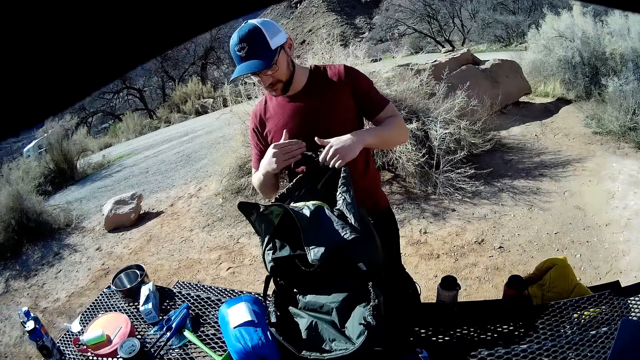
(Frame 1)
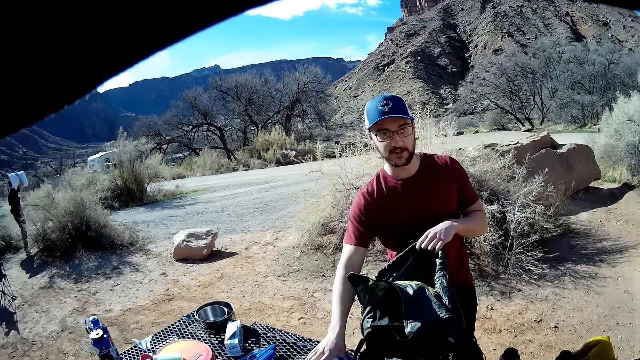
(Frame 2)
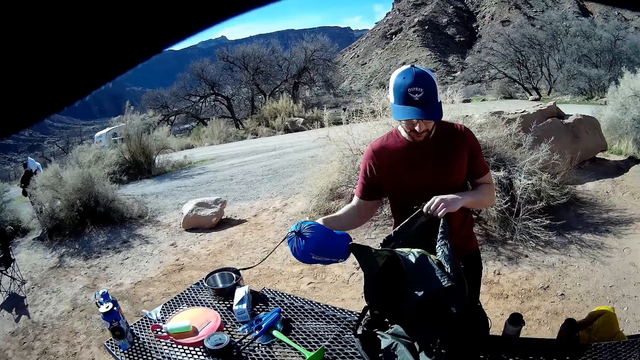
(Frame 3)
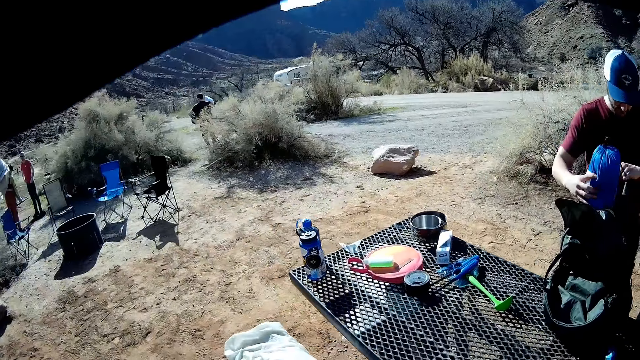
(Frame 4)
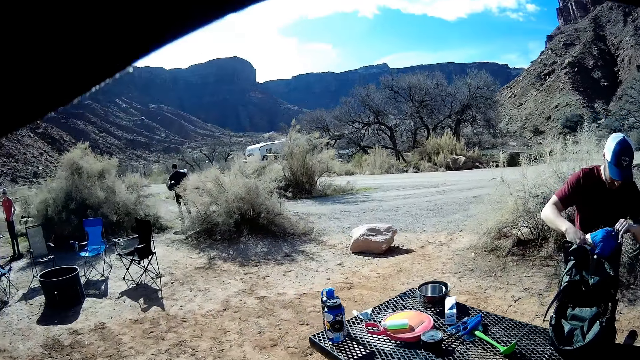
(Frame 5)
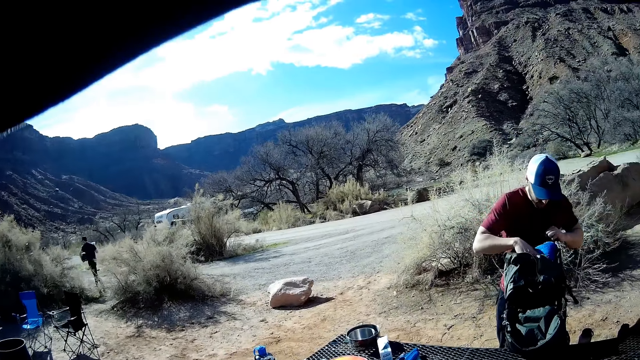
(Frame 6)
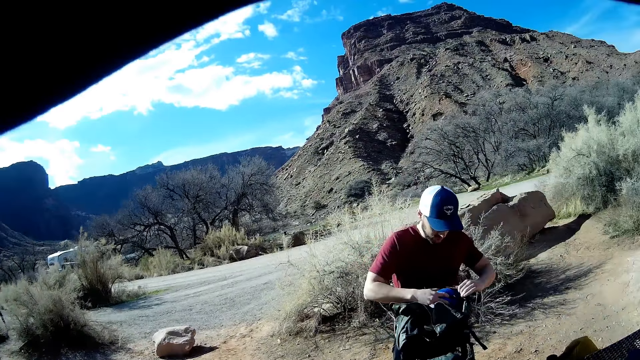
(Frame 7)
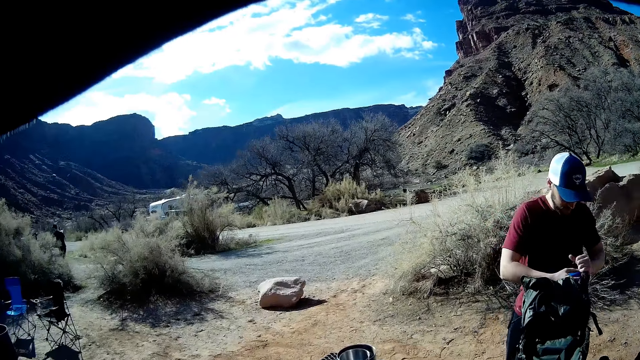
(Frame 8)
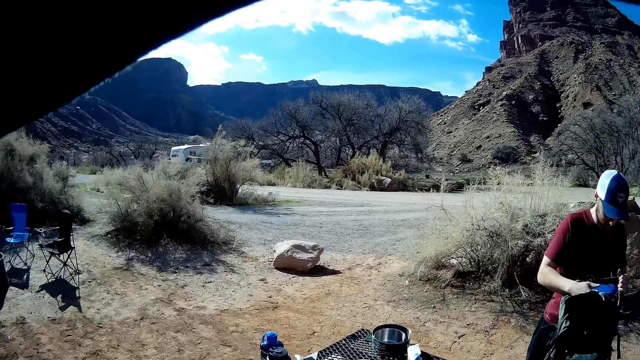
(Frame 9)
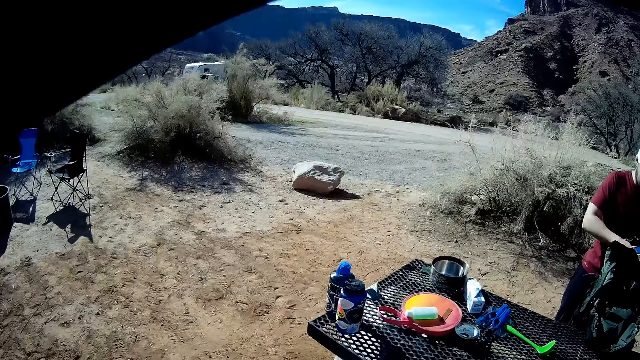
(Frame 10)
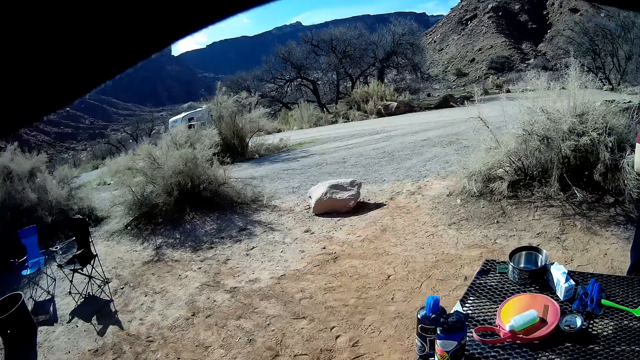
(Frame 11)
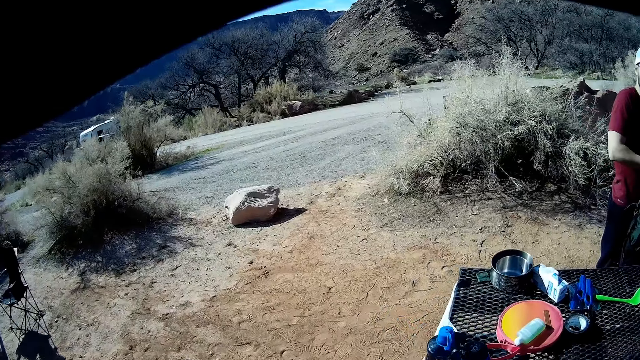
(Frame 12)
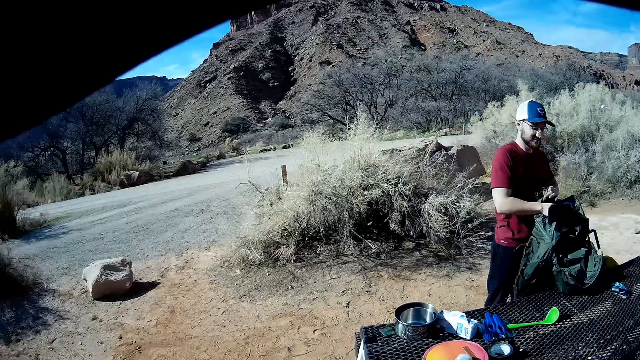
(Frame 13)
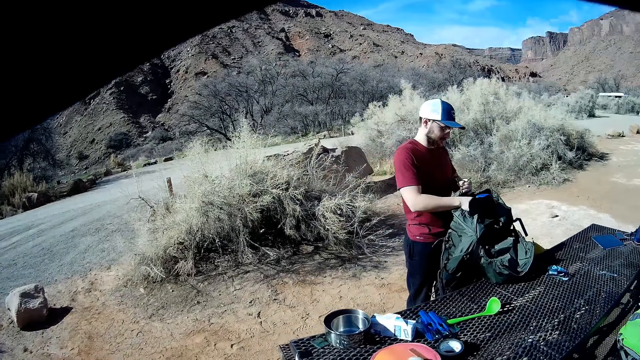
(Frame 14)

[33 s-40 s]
The man puts the small bag on the table into the bigger bag with his right hand.

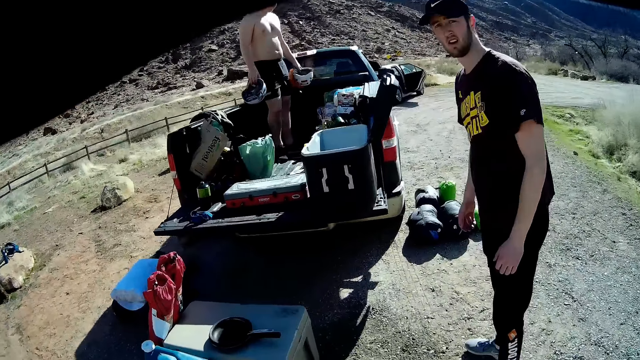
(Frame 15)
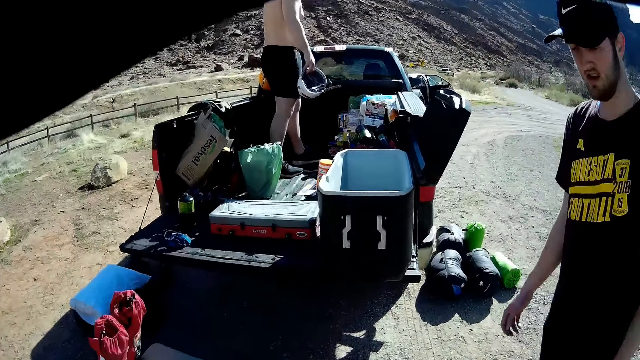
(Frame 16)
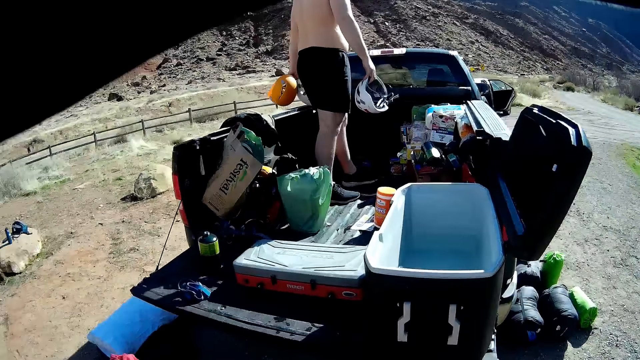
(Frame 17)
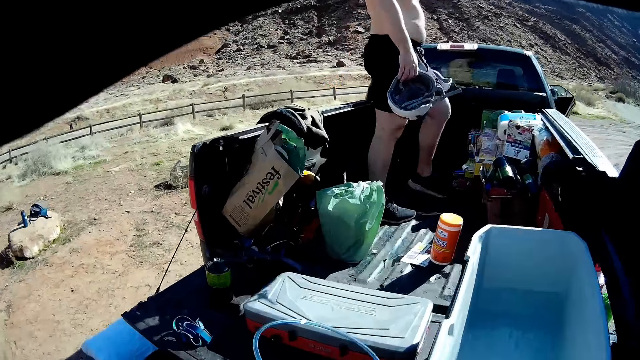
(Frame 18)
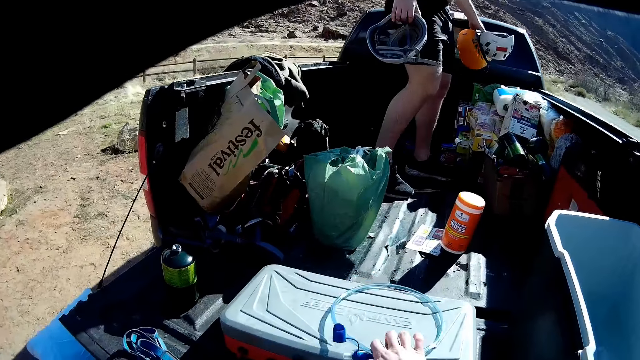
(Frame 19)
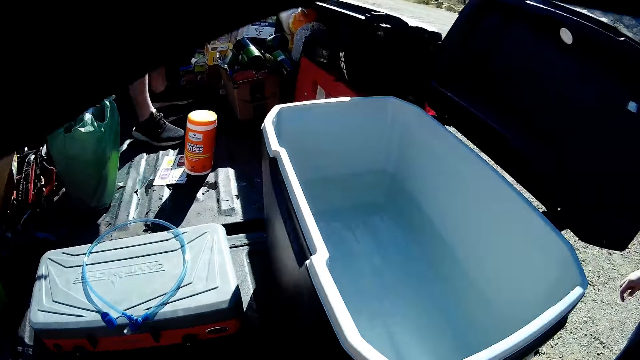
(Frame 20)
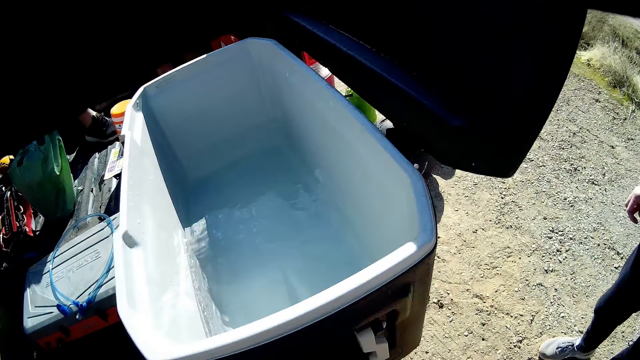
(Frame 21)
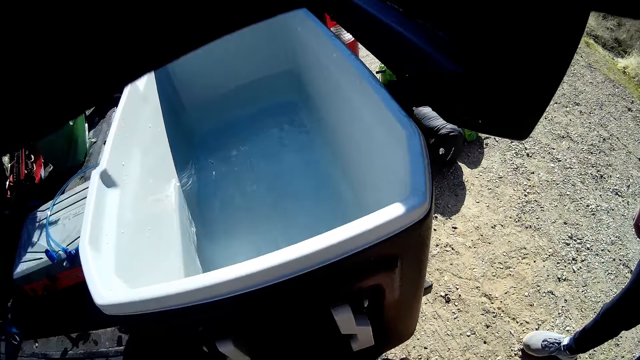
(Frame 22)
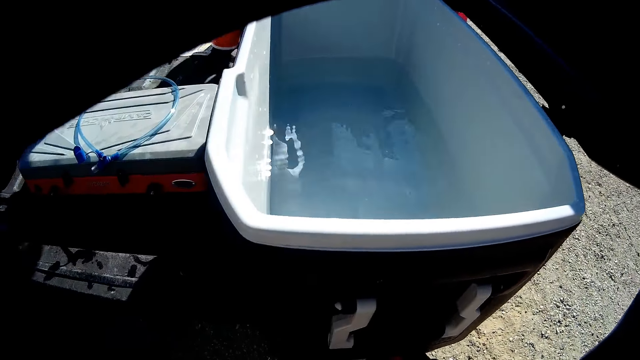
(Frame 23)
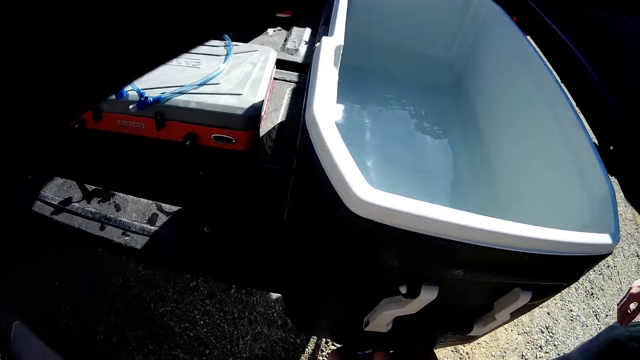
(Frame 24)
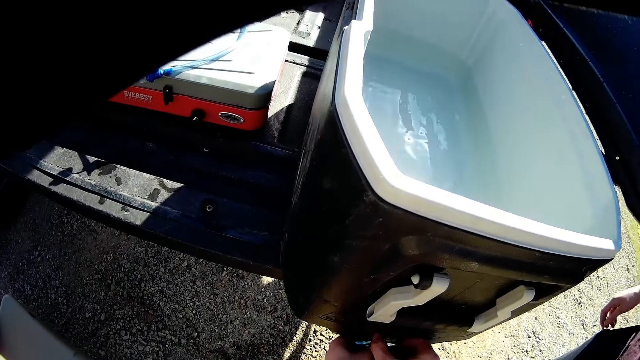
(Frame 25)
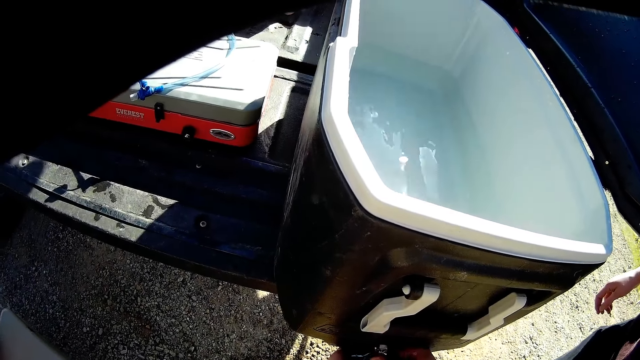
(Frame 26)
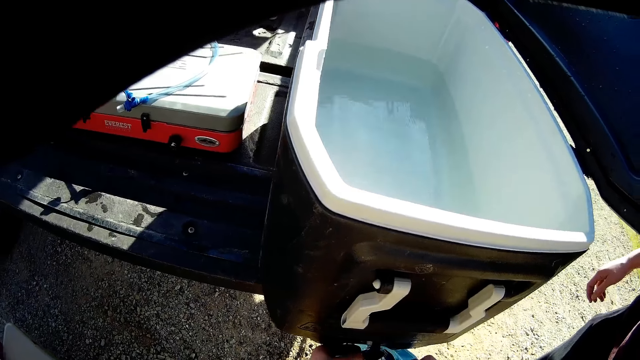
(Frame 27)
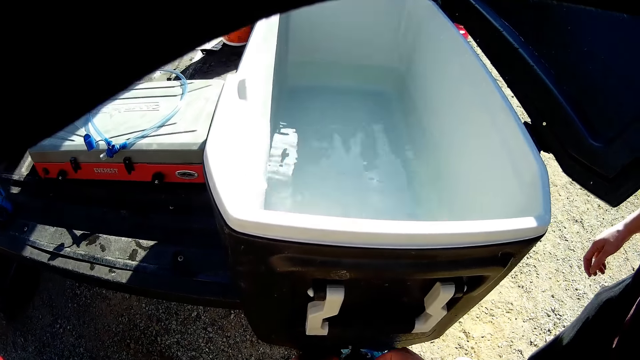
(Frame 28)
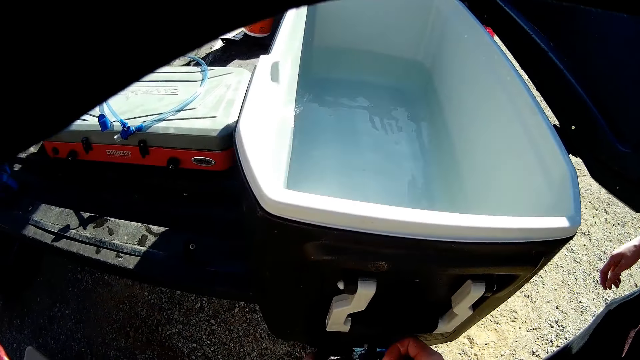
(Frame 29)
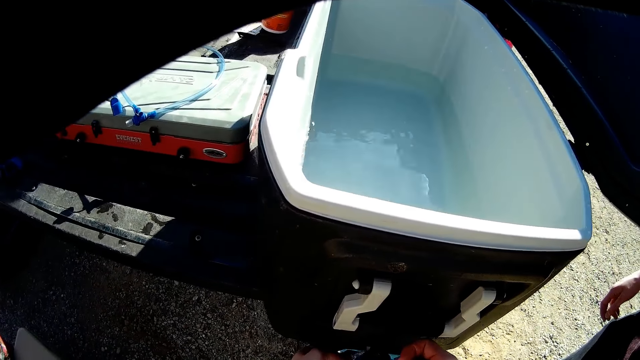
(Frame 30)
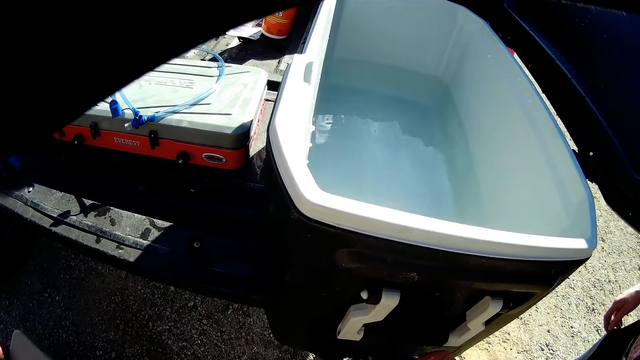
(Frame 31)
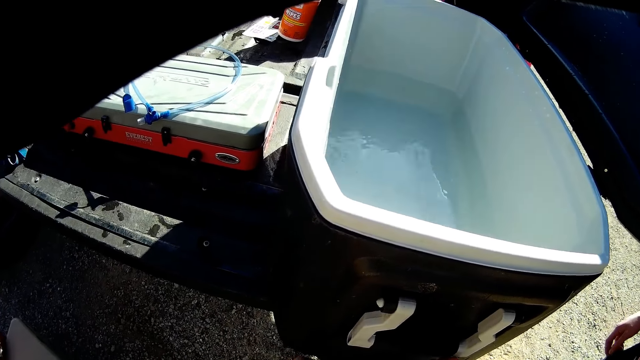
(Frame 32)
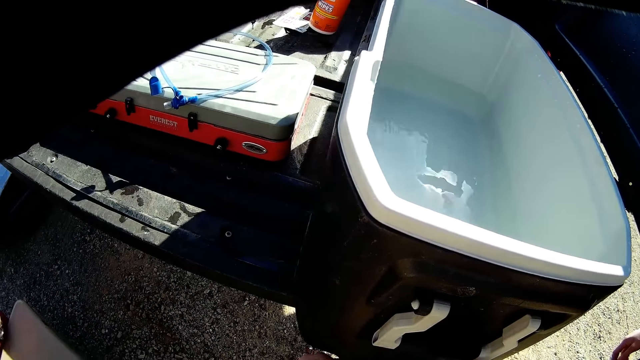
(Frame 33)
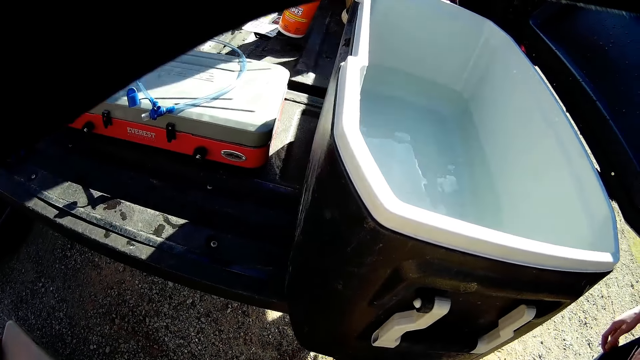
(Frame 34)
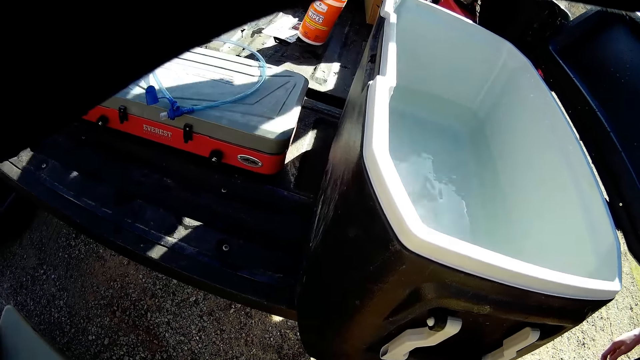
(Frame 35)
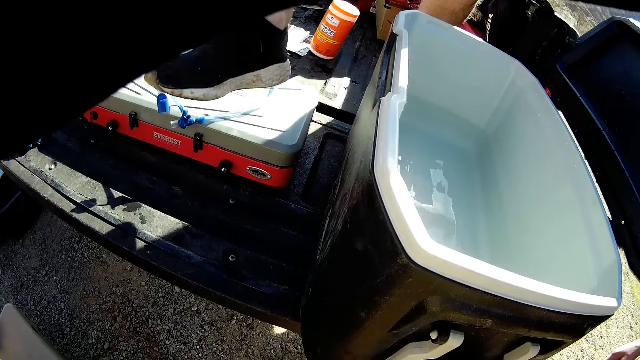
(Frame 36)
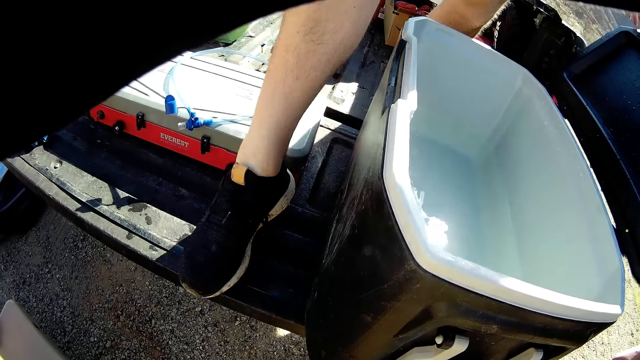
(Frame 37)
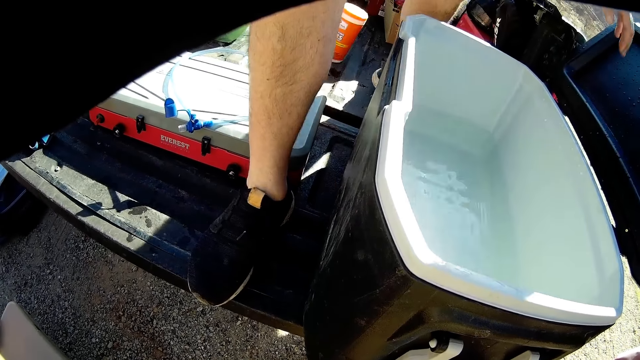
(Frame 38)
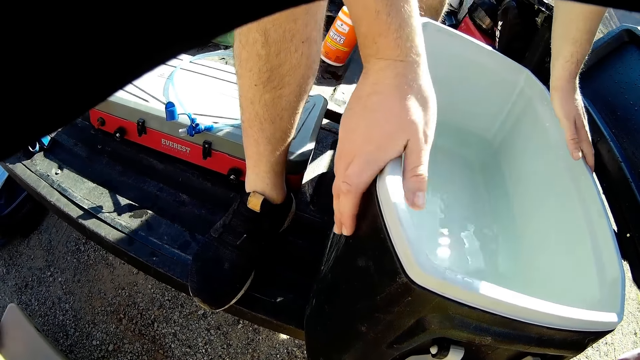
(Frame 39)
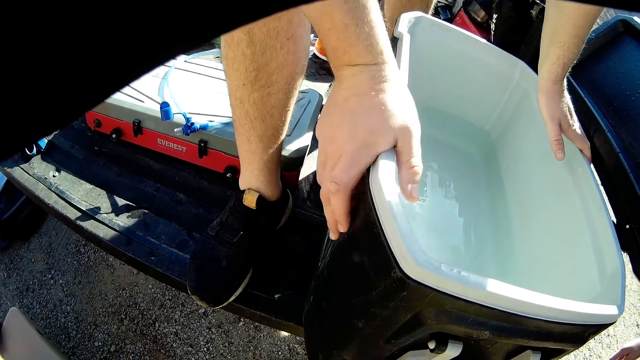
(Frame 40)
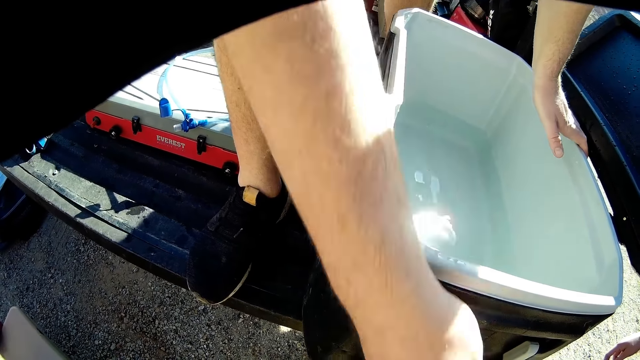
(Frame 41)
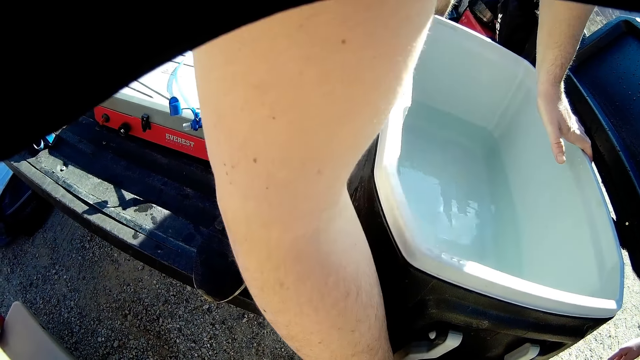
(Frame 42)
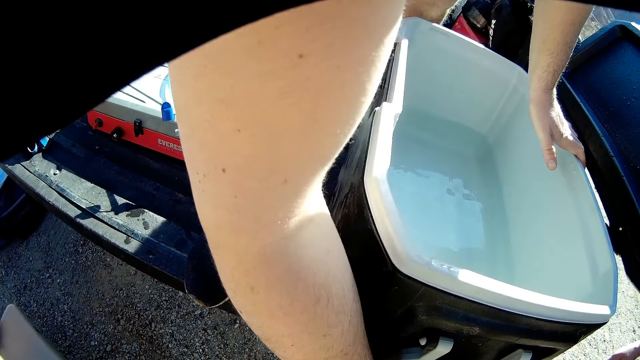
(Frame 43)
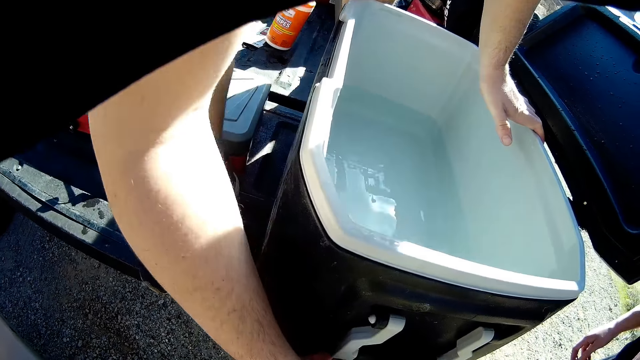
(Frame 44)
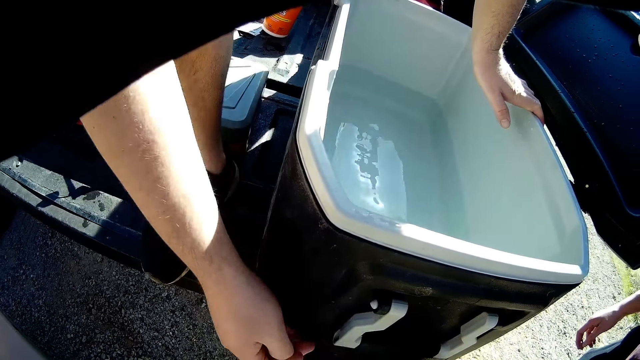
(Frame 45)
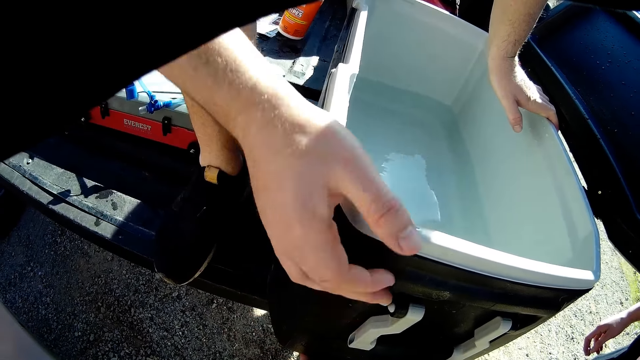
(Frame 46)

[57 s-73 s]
The camera wearer drops a plastic straw with his right hand onto a cooler on the car trunk. He fetches water. The man holds another cooler on the car trunk with both hands. The man holds the drum.
